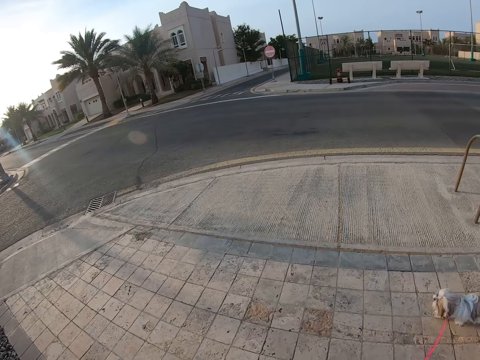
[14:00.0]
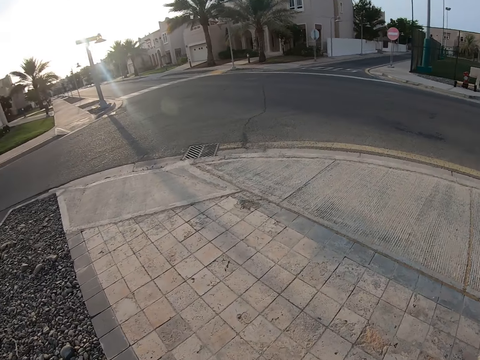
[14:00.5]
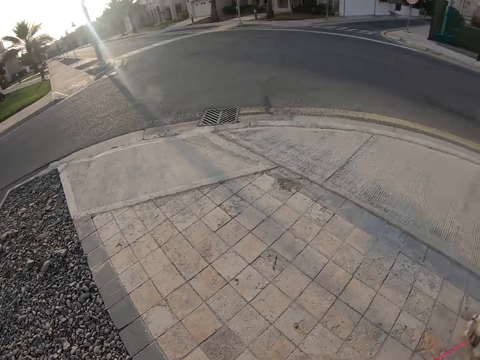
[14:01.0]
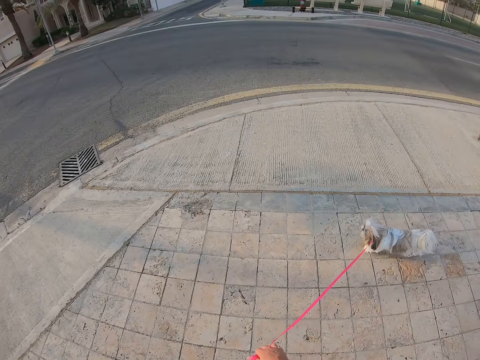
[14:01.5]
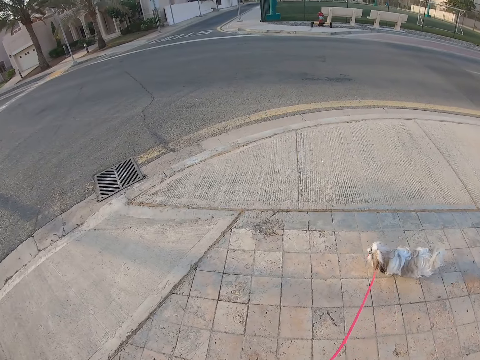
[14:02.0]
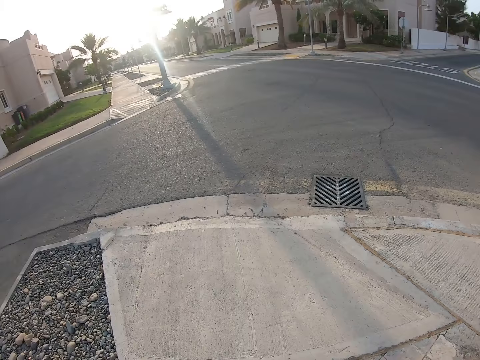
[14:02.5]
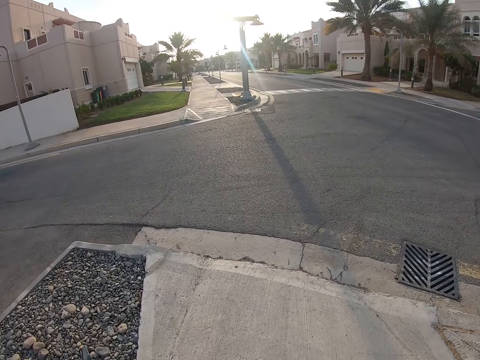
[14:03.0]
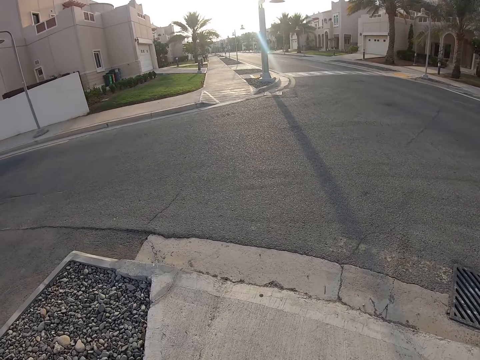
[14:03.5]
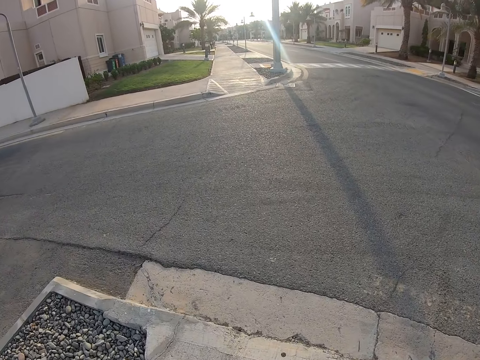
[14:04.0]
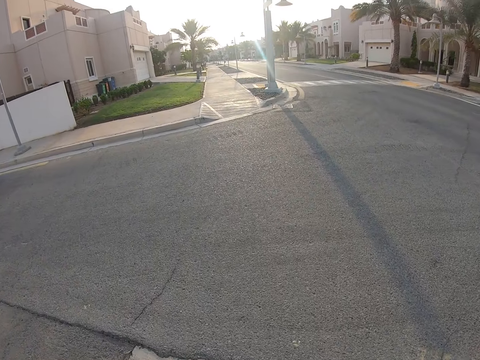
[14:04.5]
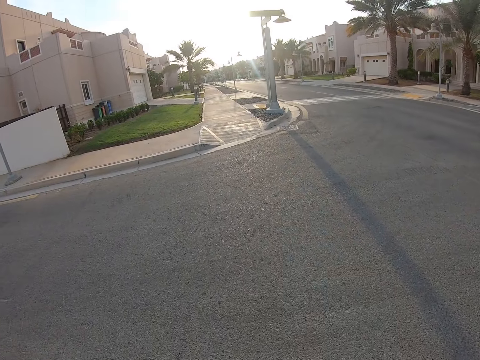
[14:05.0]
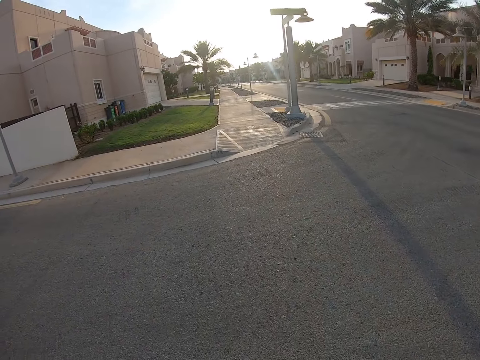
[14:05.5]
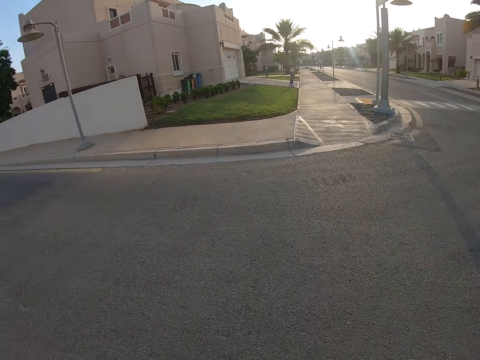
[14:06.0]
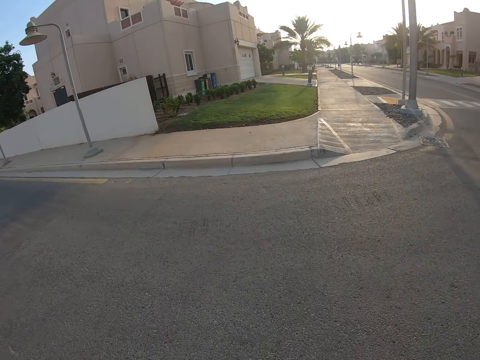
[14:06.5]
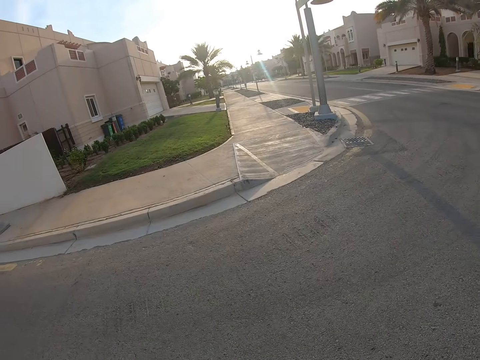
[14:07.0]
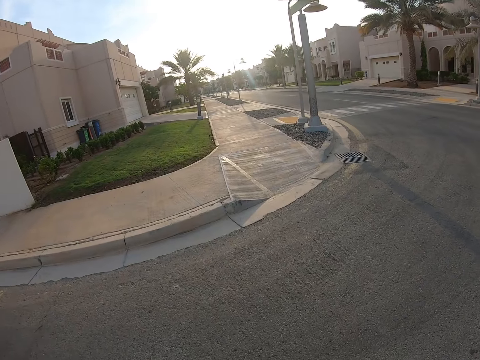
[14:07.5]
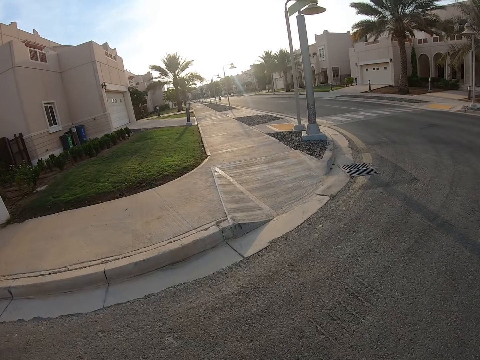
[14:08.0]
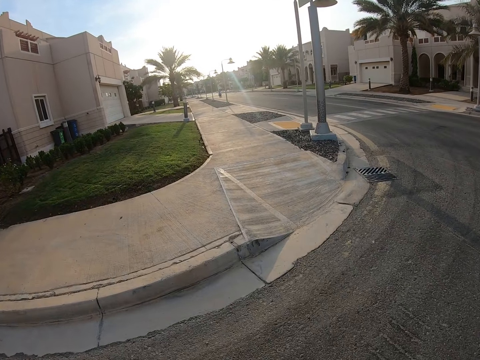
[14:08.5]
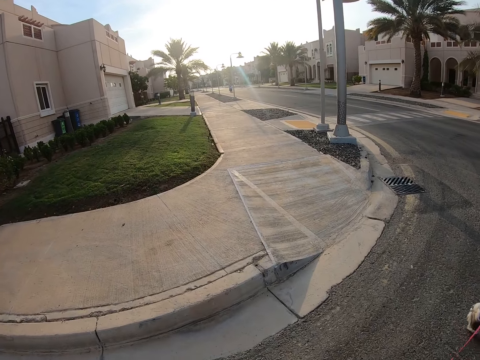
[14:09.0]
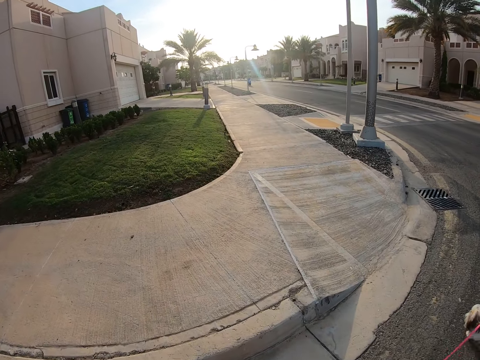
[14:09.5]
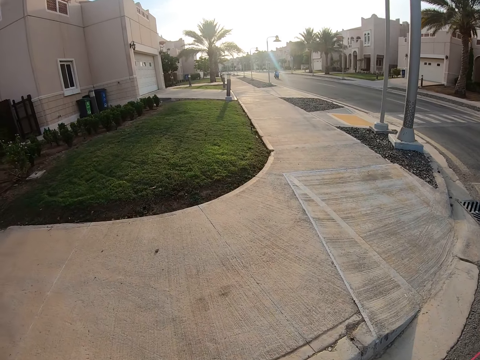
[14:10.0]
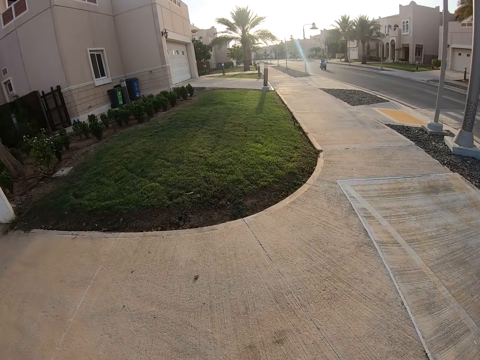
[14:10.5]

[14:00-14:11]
The camera wearer walks the dog. They hold the leash on the right hand.

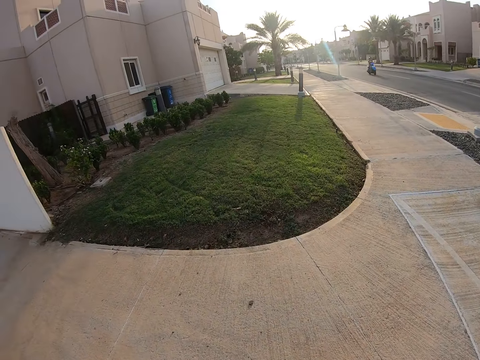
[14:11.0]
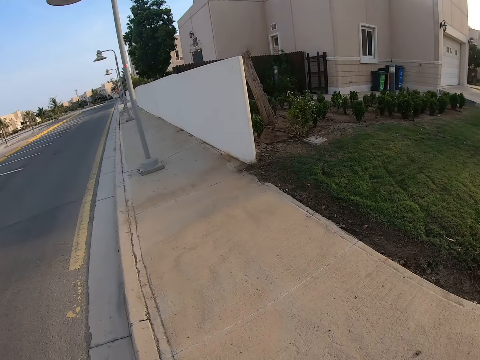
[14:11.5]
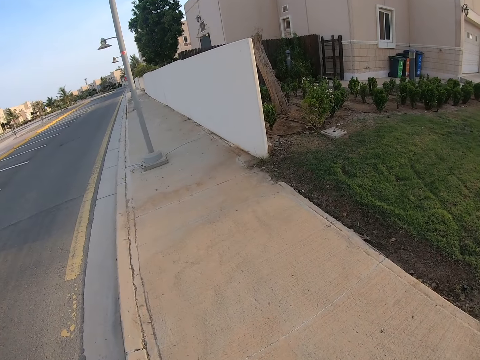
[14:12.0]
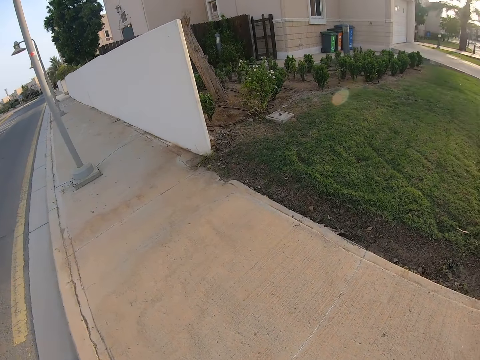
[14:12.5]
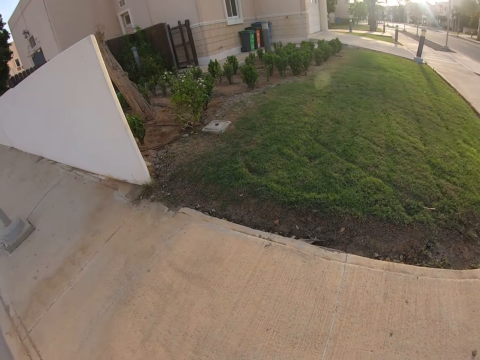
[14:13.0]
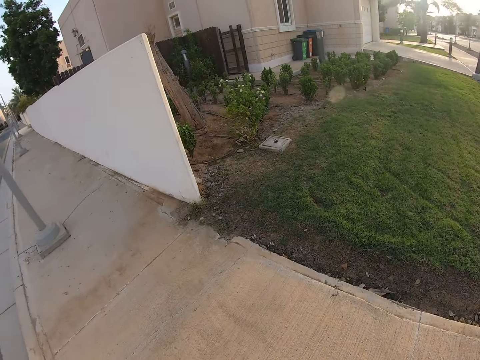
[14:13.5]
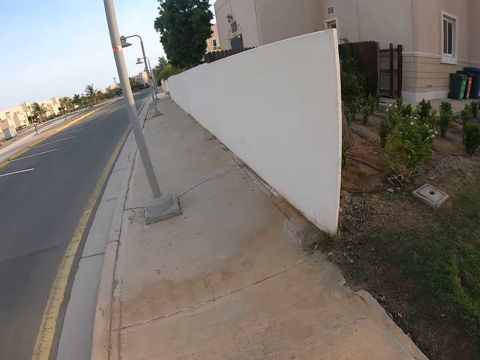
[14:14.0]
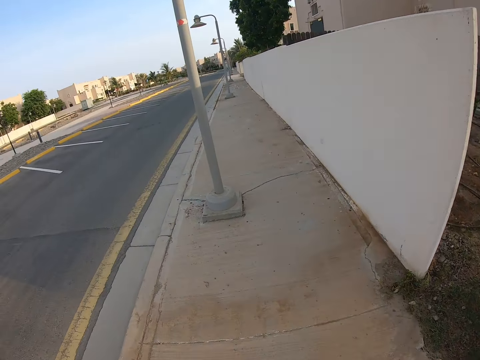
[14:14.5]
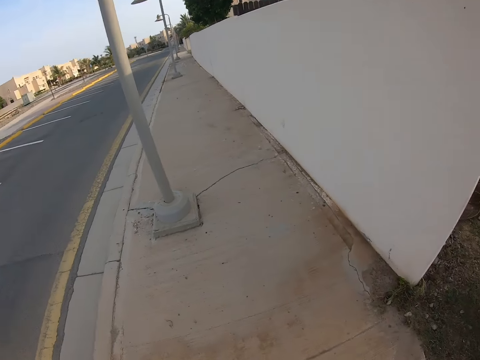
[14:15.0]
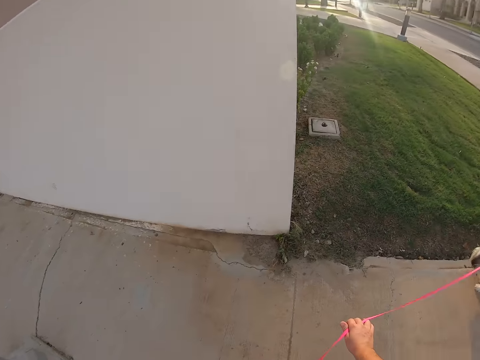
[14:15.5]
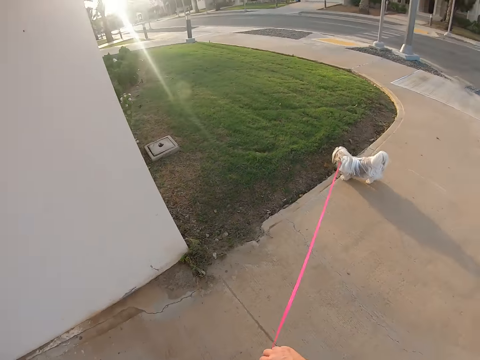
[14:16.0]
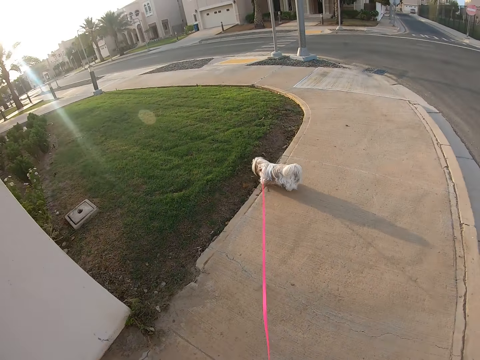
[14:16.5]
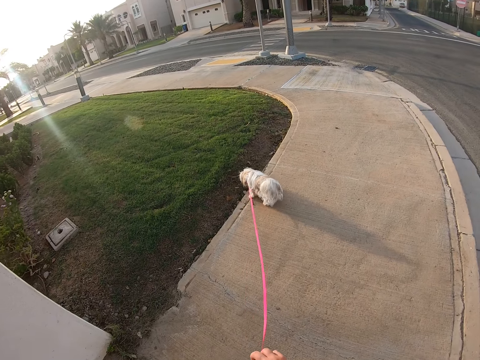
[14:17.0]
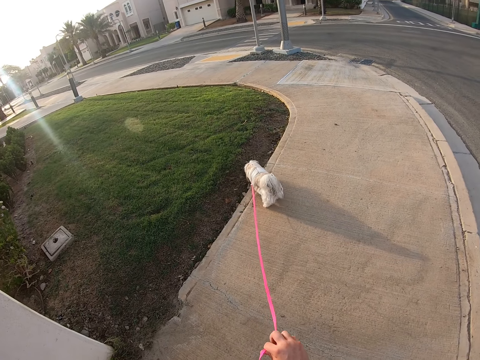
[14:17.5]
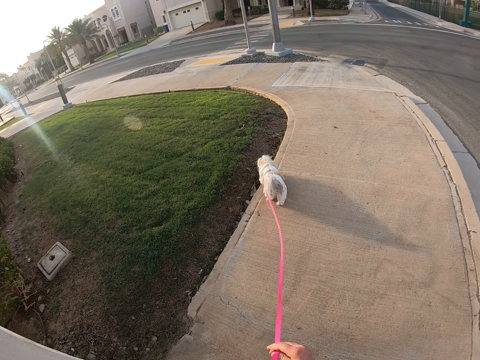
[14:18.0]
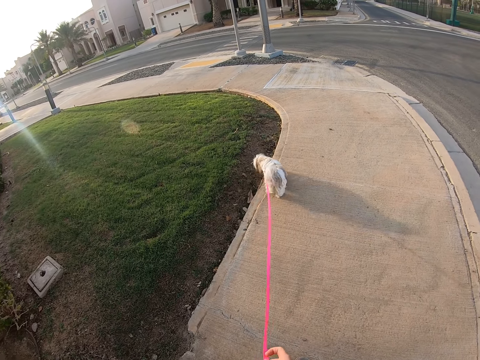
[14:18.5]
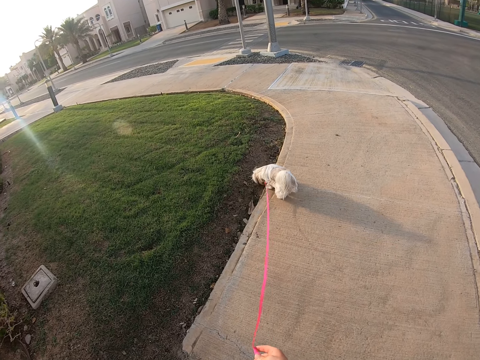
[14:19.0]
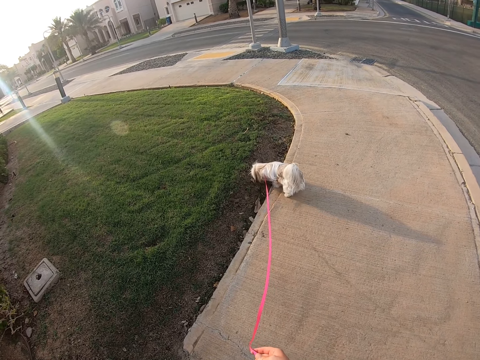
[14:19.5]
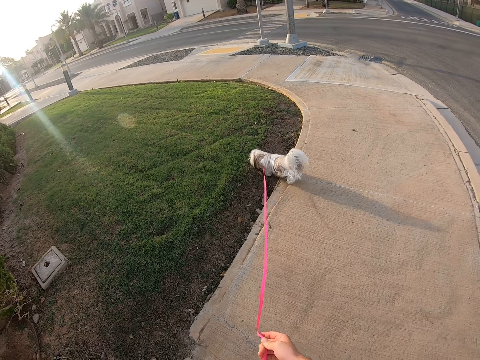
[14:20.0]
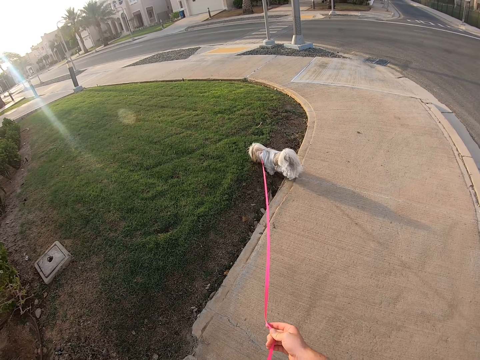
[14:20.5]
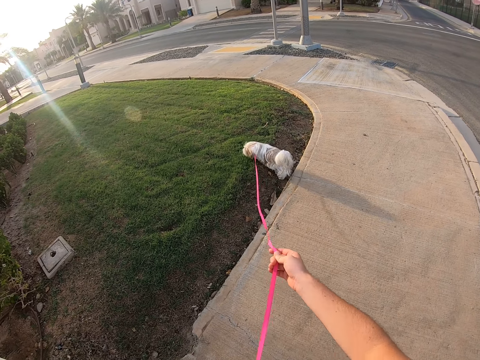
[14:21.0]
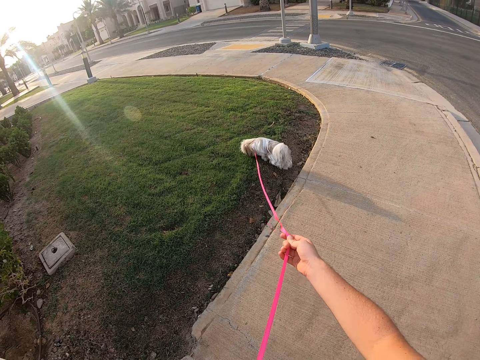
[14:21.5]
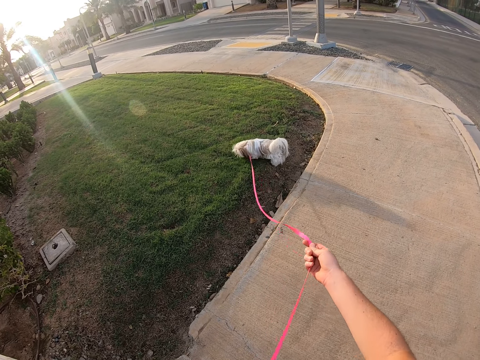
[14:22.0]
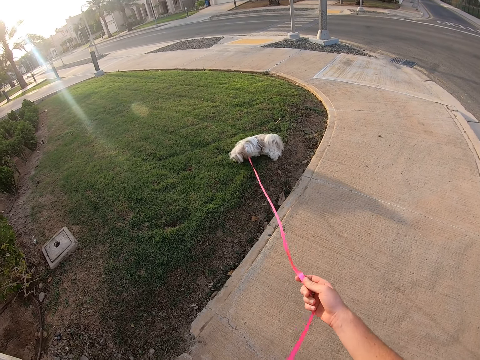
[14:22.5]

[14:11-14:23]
The camera wearer holds the leash on the right hand. They walk the dog and stop walking. They hold the leash on the right hand. They stand on the pavement while holding the dog.

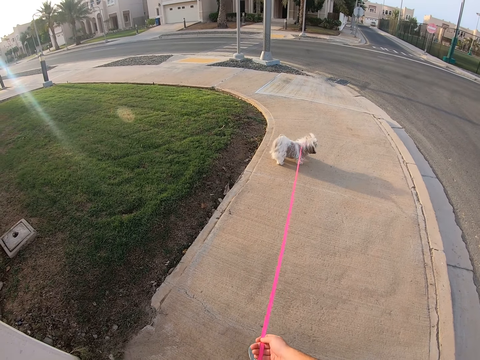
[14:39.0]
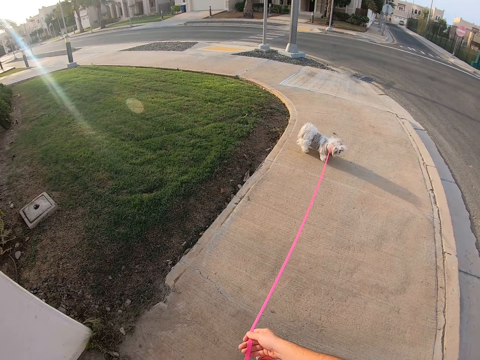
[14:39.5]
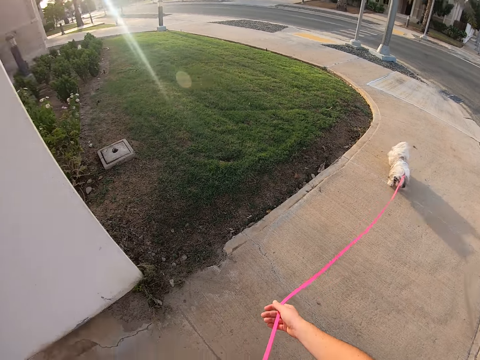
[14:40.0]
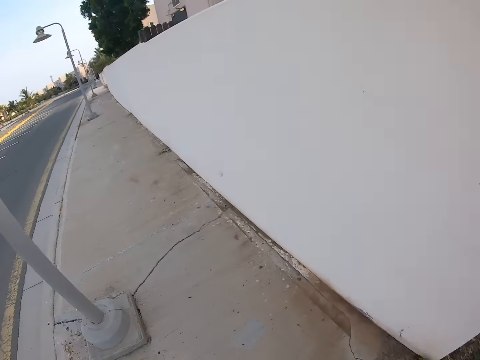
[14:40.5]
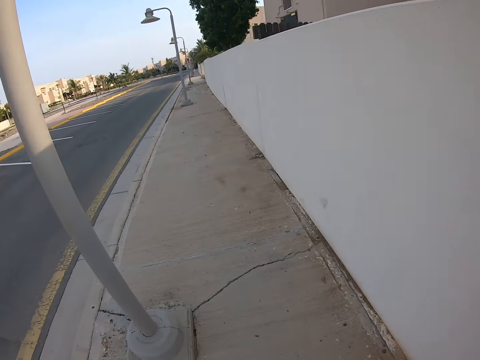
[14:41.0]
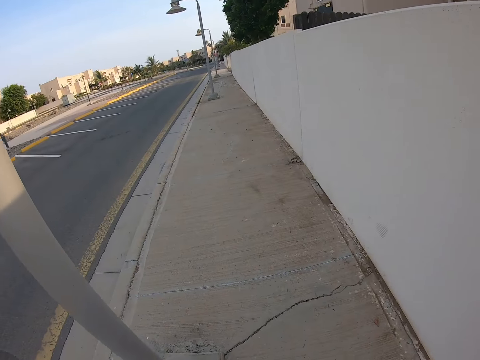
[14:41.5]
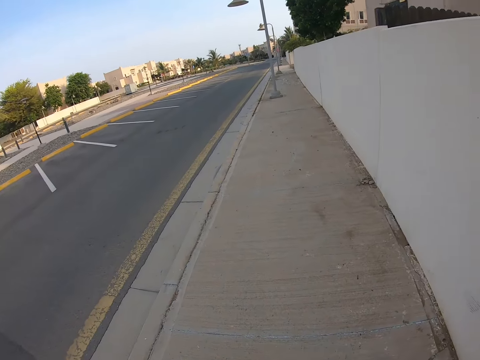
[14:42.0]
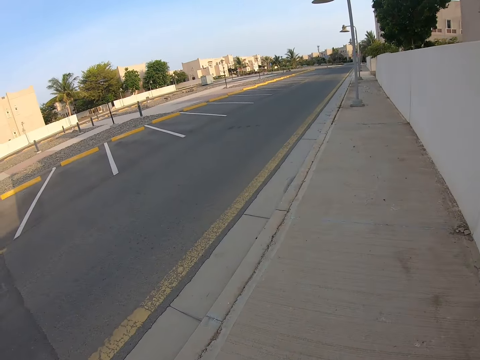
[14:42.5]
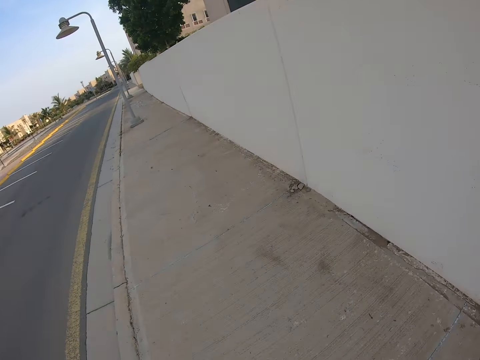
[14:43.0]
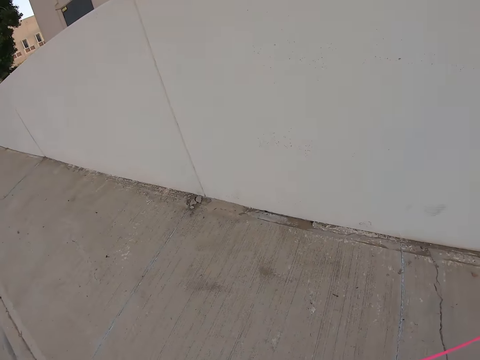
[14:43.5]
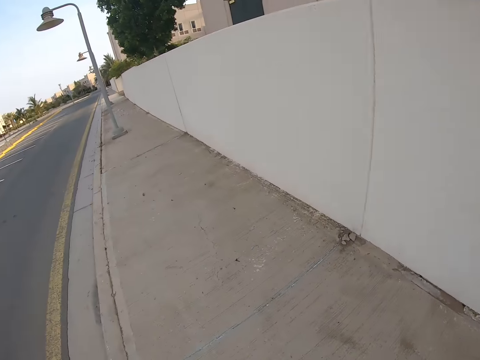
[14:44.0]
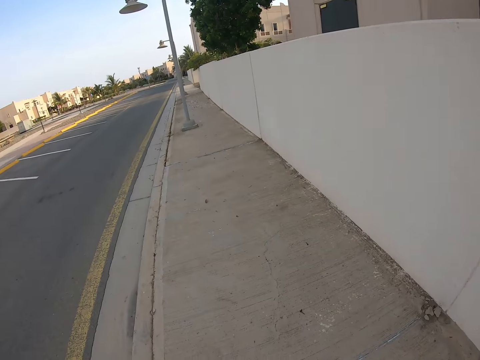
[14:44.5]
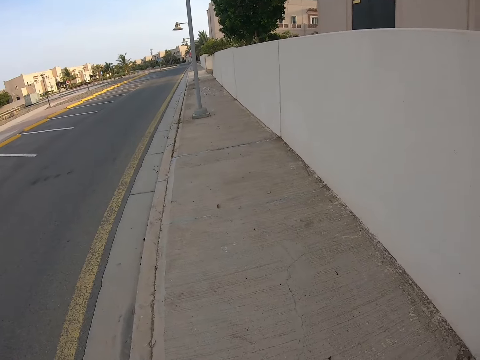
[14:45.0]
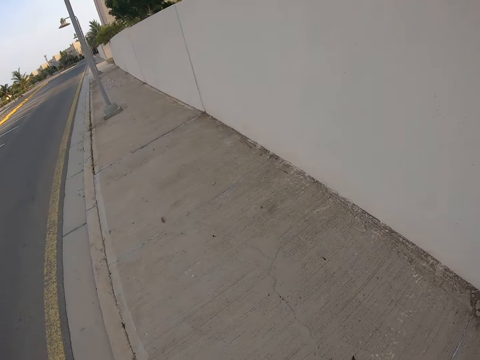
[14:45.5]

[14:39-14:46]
The camera wearer walks around on the pavement with the dog. They look around.
